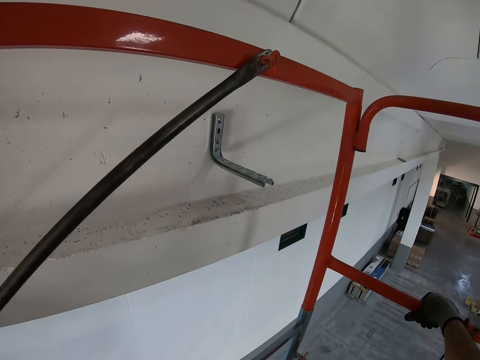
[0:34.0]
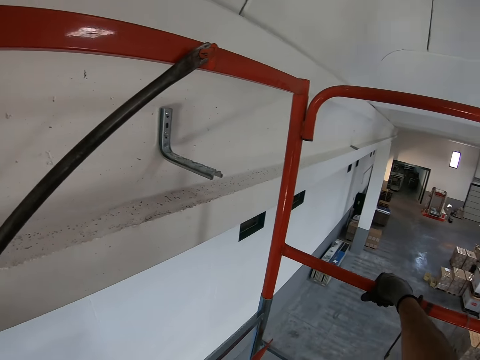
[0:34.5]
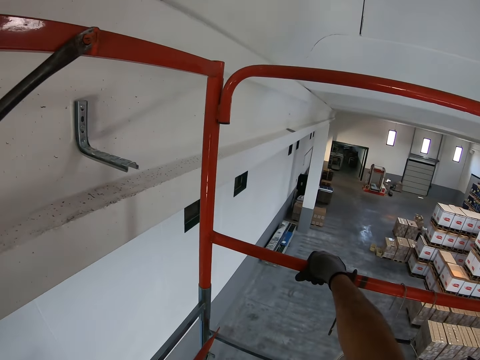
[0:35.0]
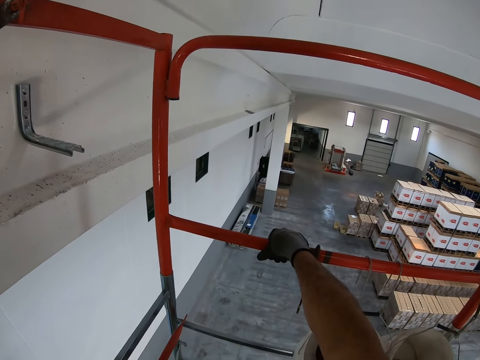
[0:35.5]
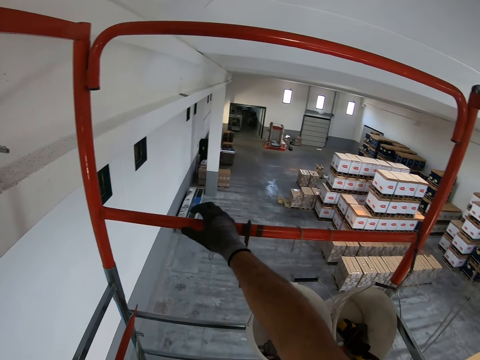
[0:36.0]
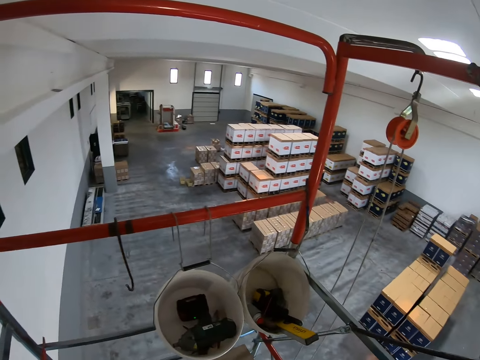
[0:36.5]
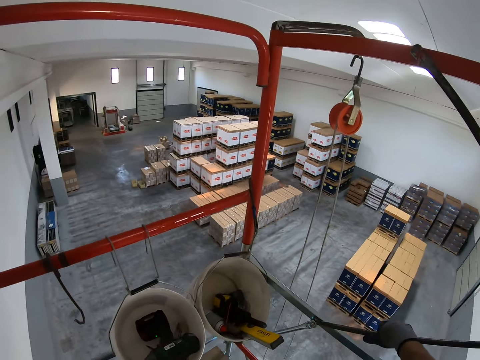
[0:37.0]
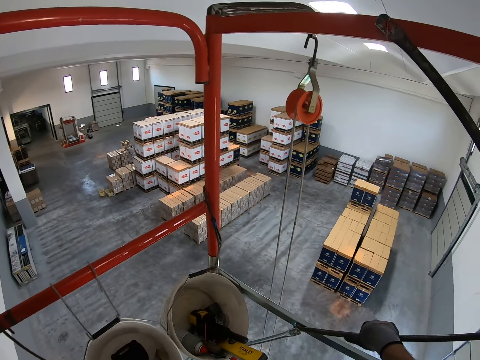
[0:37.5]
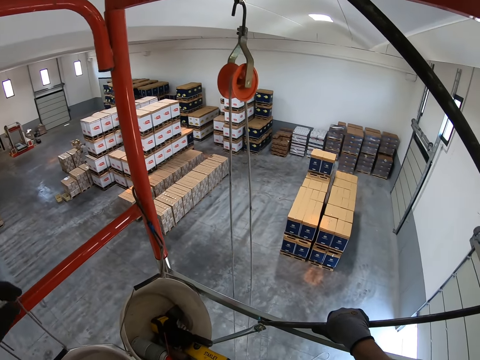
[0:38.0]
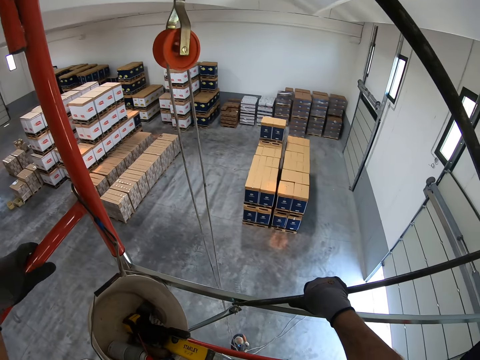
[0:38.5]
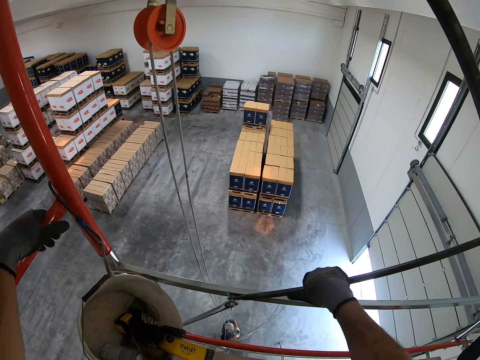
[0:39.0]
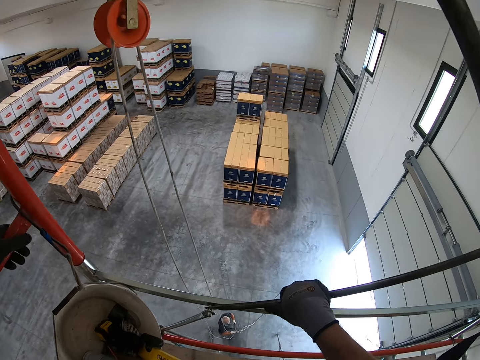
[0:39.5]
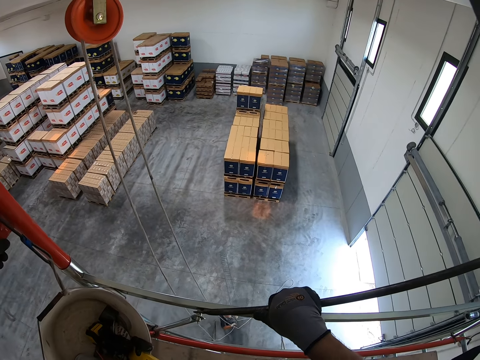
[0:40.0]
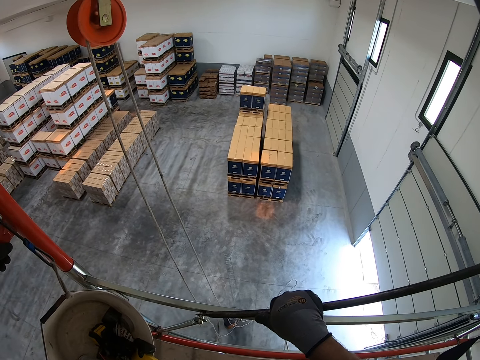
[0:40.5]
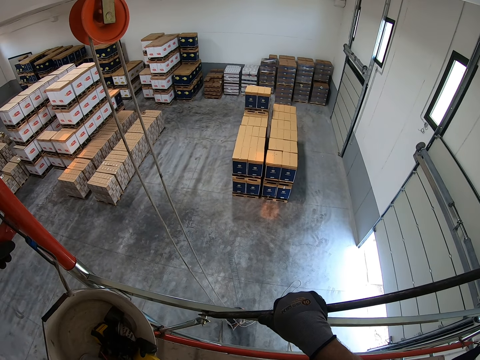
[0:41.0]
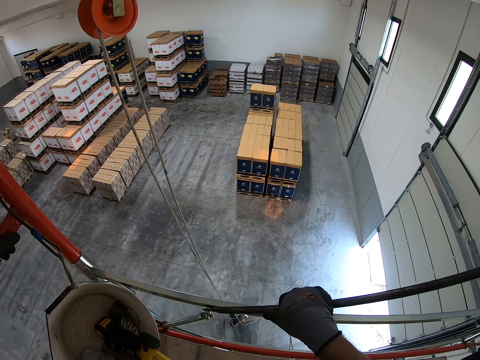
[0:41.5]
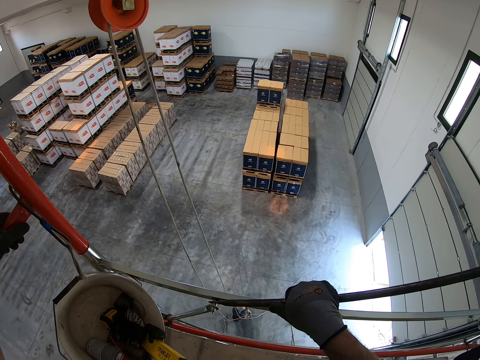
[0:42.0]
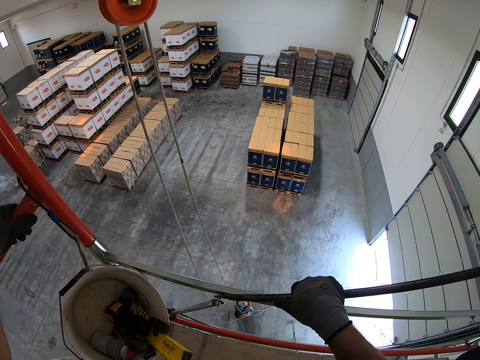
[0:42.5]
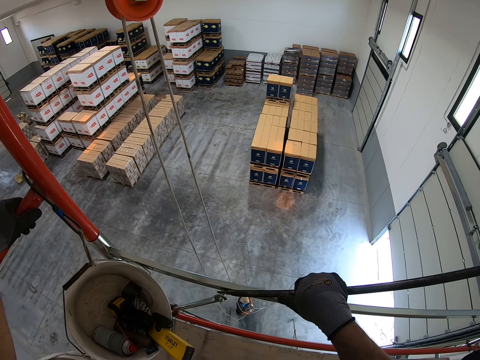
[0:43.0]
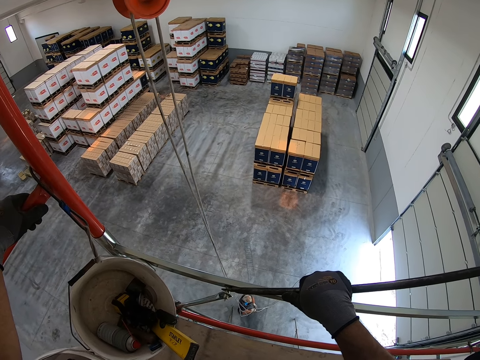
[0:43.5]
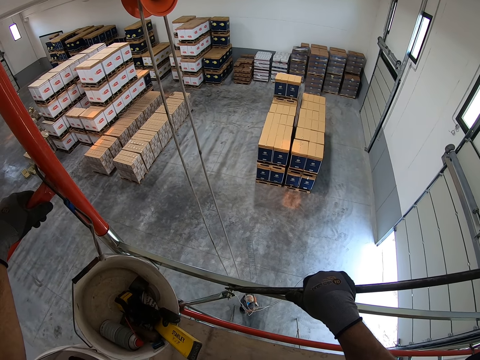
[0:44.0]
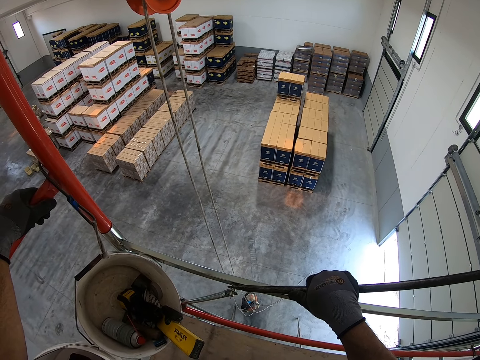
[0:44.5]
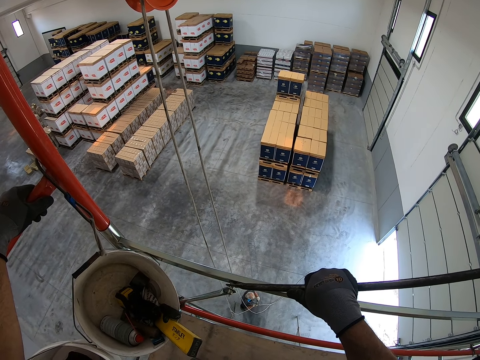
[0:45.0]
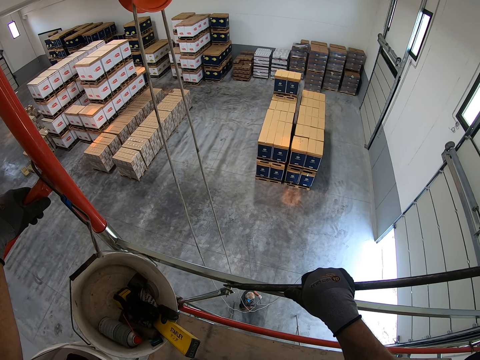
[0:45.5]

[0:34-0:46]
The camera wearer looks down. They turn. They look at a man. The man prepares the conveyor to climb up. The man holds the rope.

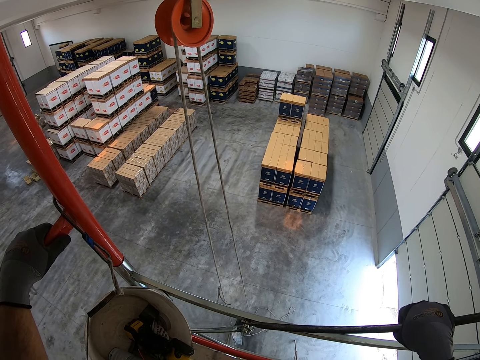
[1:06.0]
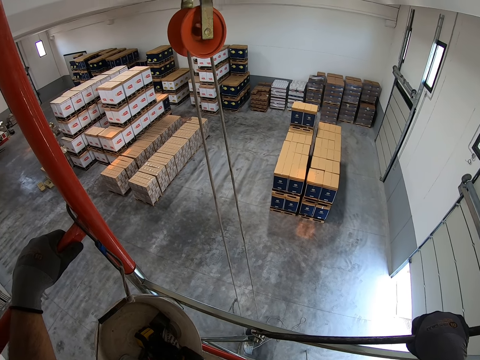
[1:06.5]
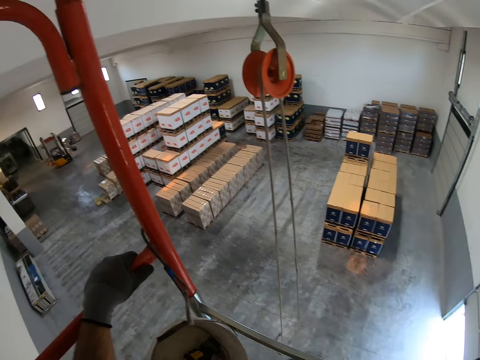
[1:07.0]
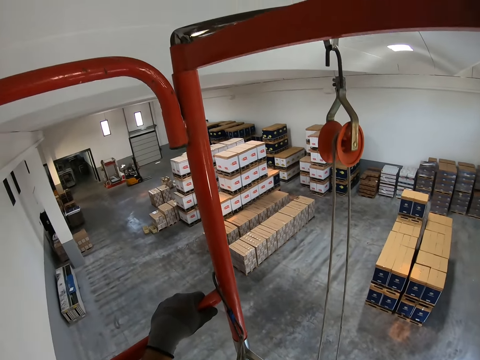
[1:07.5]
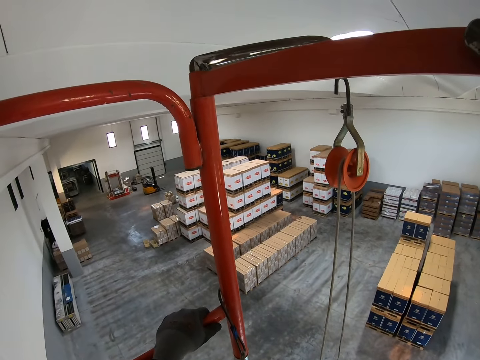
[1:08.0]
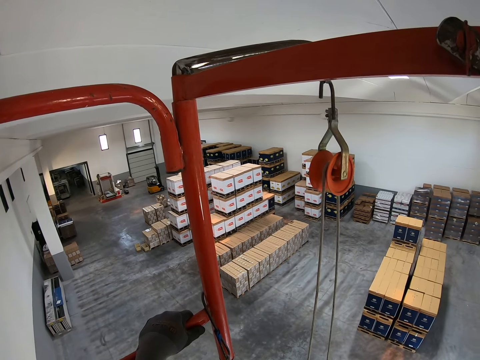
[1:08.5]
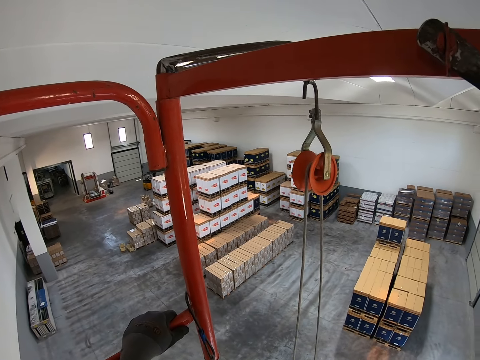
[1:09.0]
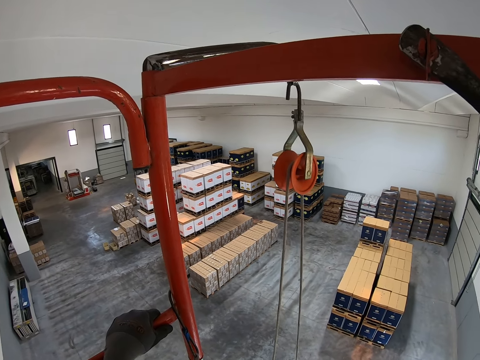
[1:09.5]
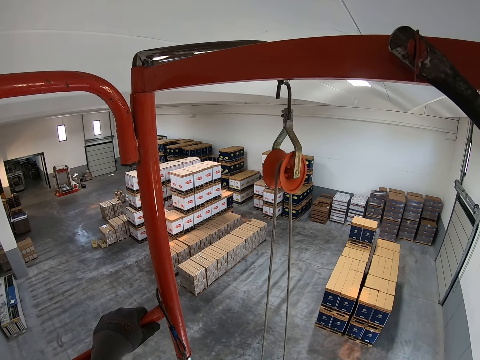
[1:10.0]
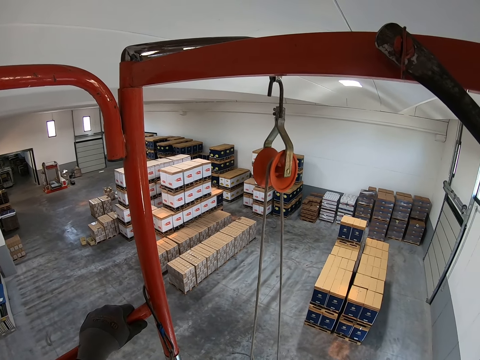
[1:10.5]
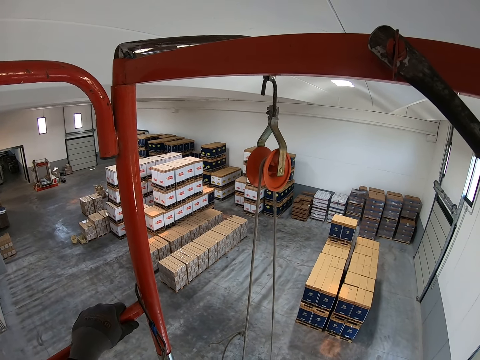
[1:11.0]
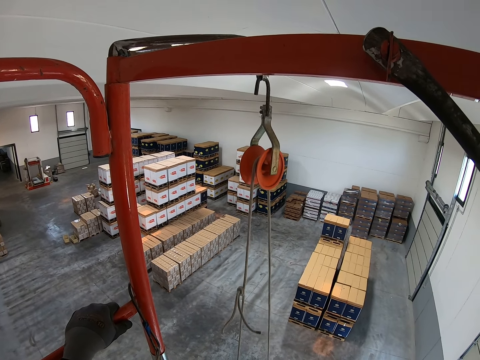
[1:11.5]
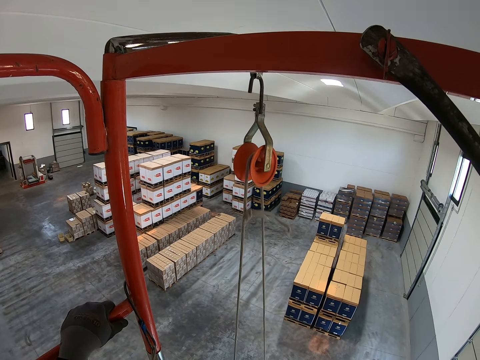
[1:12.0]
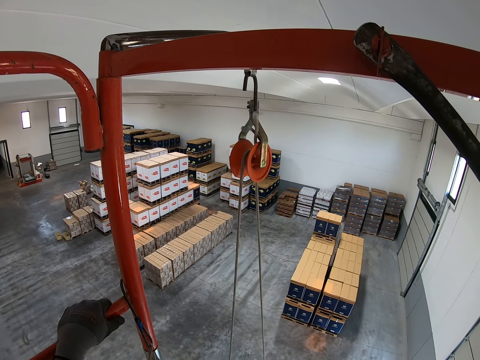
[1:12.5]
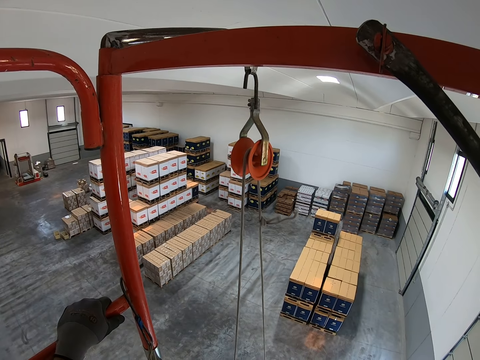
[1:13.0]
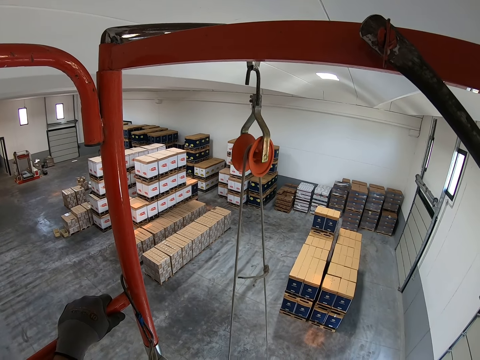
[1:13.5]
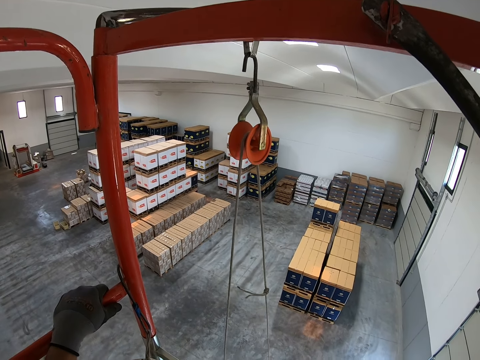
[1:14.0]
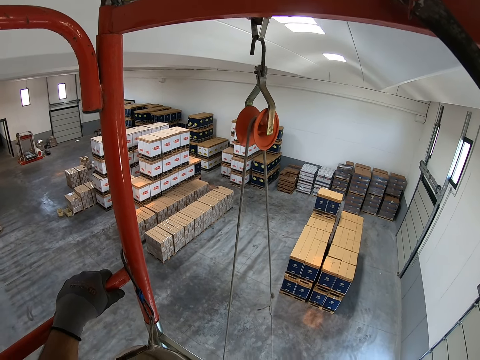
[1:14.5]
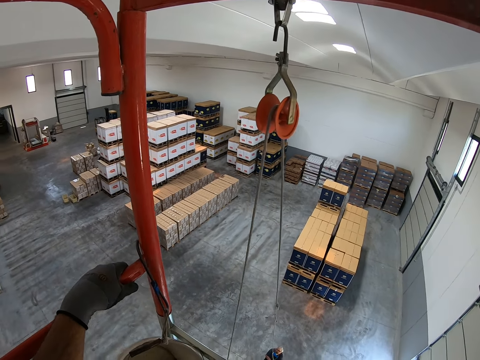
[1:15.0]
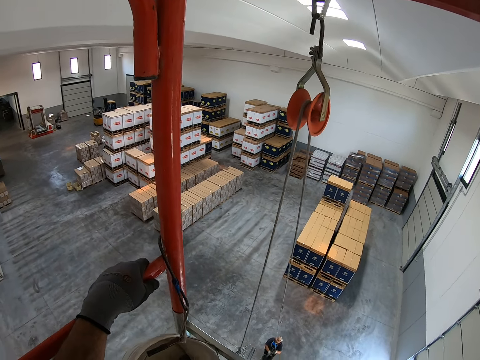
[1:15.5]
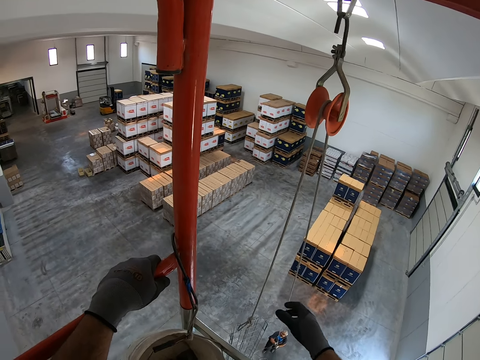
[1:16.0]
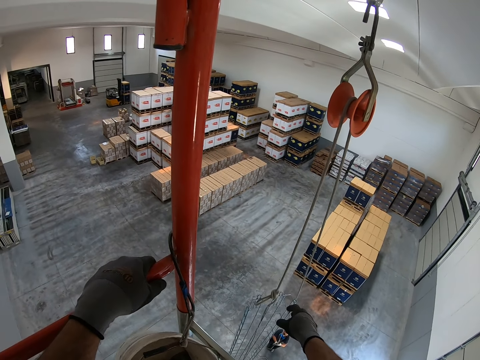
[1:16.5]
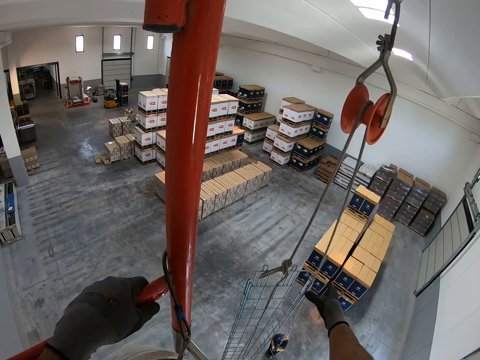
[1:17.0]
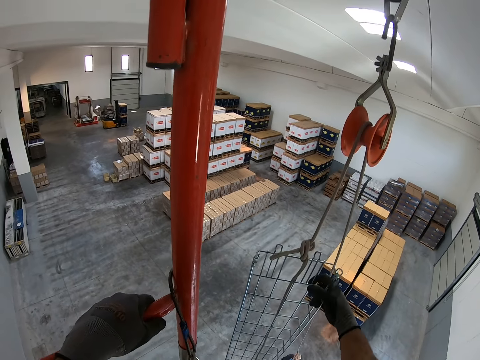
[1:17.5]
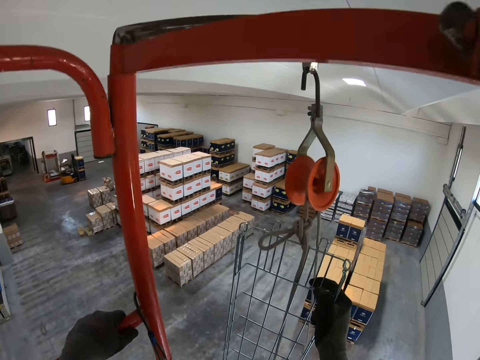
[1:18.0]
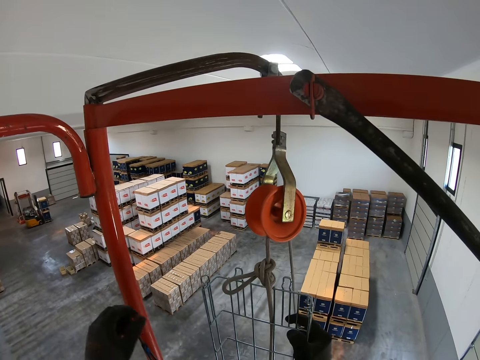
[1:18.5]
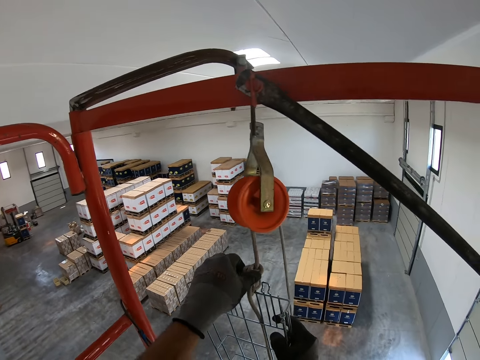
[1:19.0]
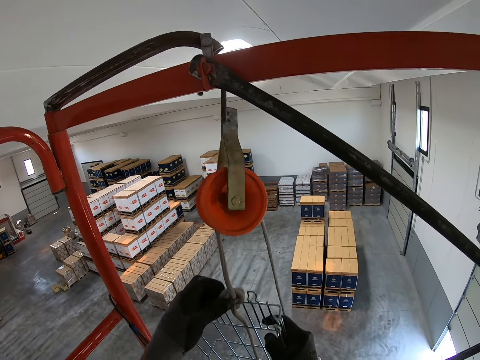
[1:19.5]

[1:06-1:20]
A man rolls the conveyor up with the wire mesh. The man pulls the rope. The camera wearer holds the metal rack. They receive the wire mesh. They untie the rope.
